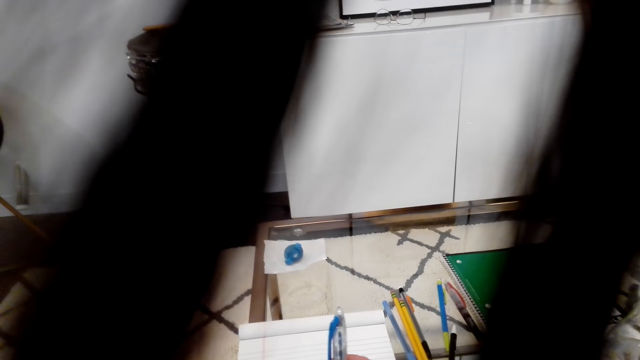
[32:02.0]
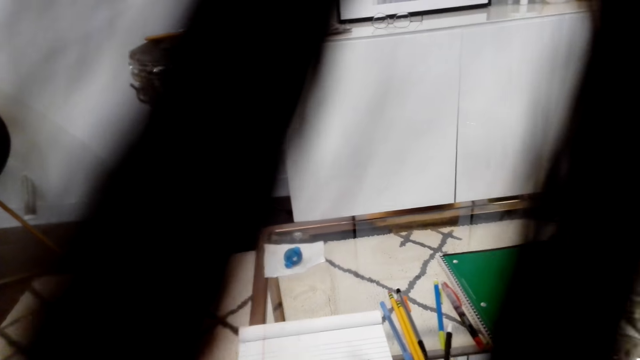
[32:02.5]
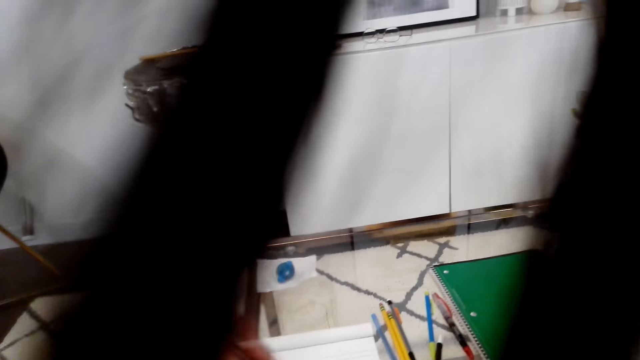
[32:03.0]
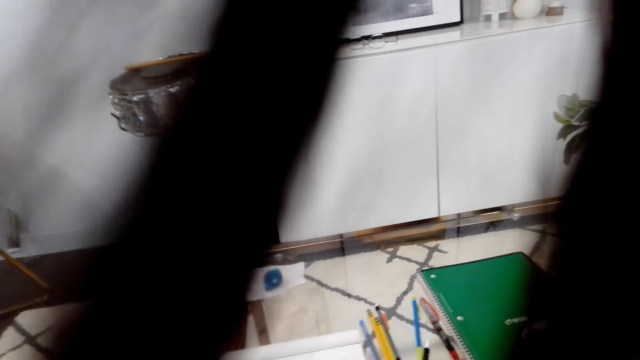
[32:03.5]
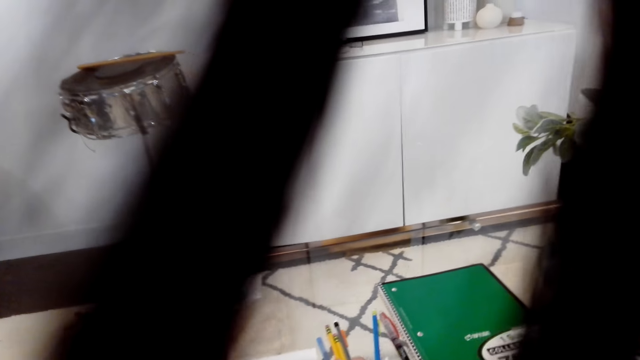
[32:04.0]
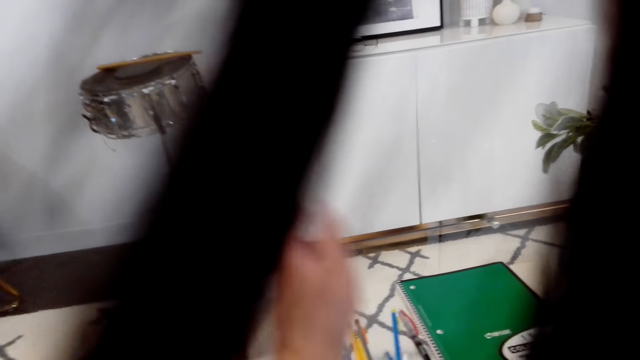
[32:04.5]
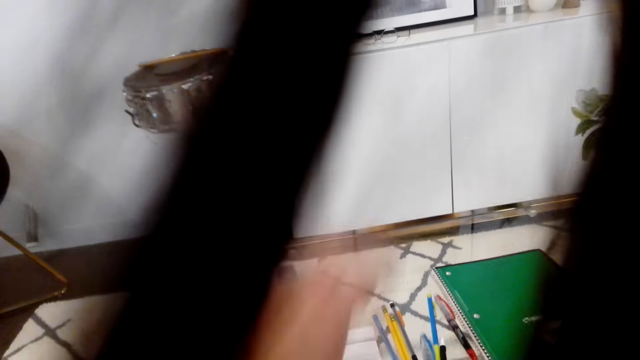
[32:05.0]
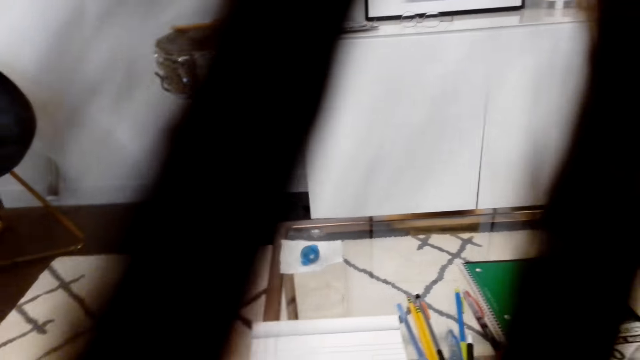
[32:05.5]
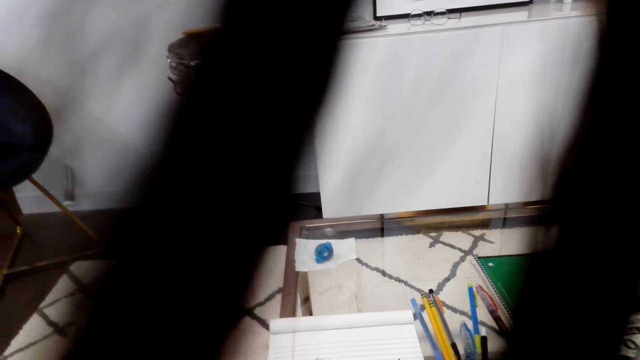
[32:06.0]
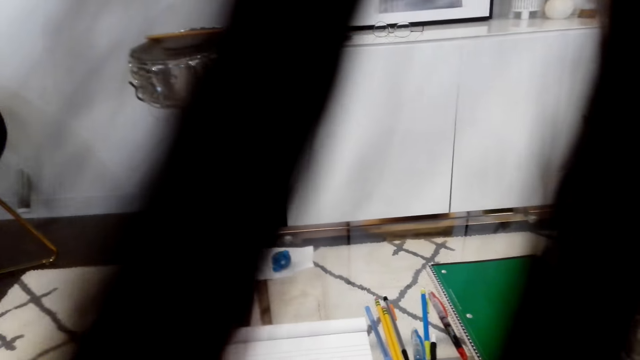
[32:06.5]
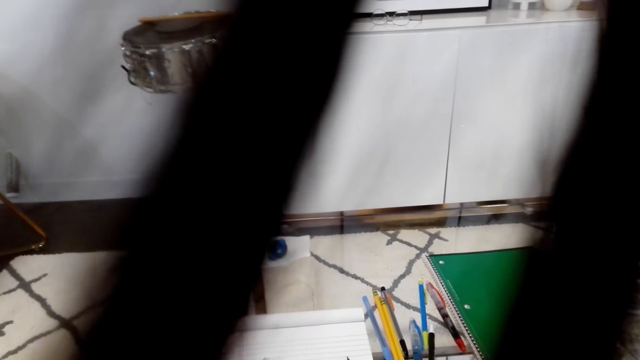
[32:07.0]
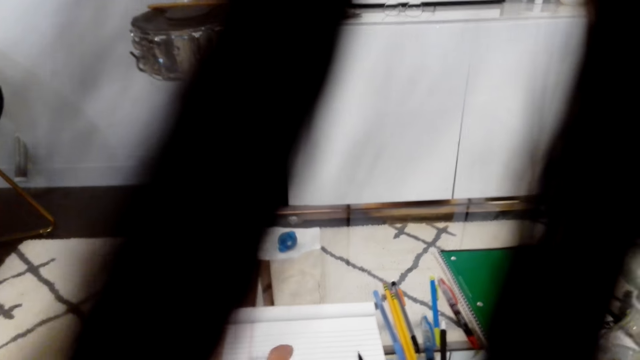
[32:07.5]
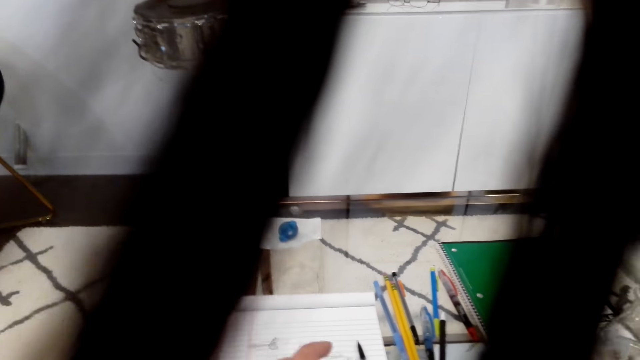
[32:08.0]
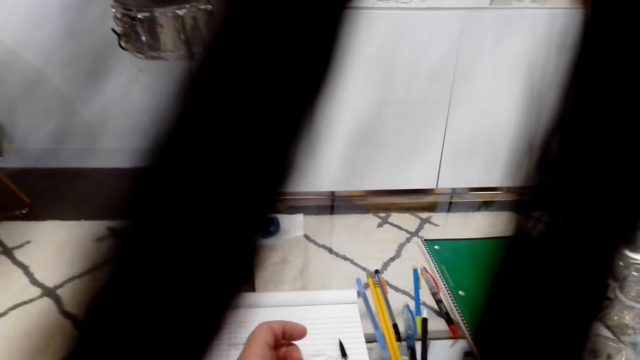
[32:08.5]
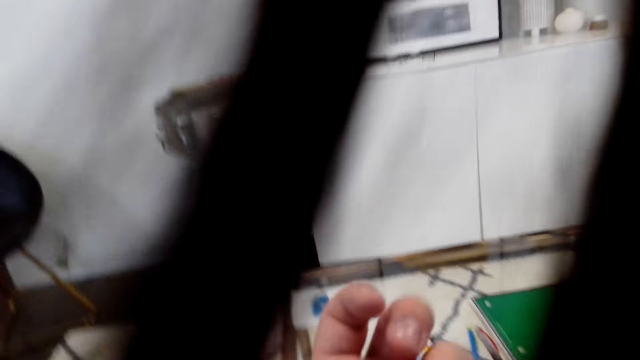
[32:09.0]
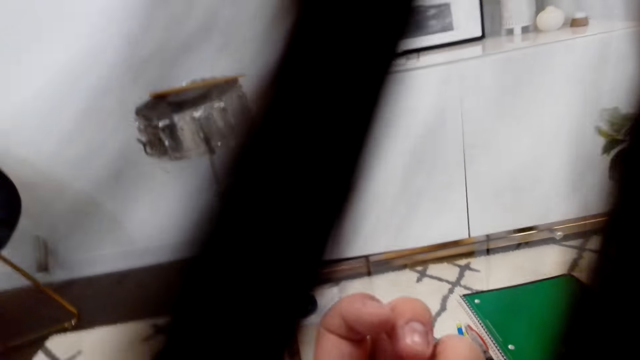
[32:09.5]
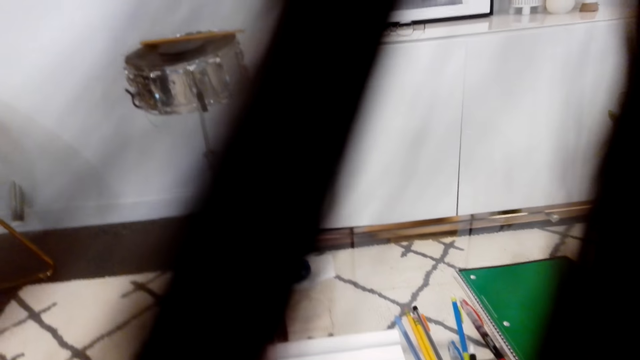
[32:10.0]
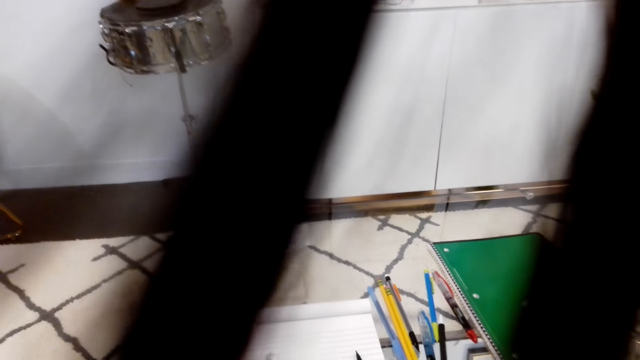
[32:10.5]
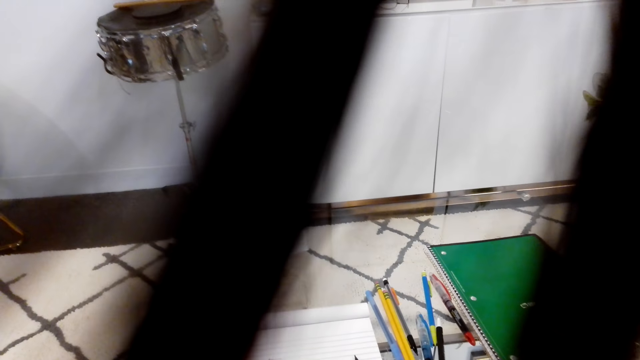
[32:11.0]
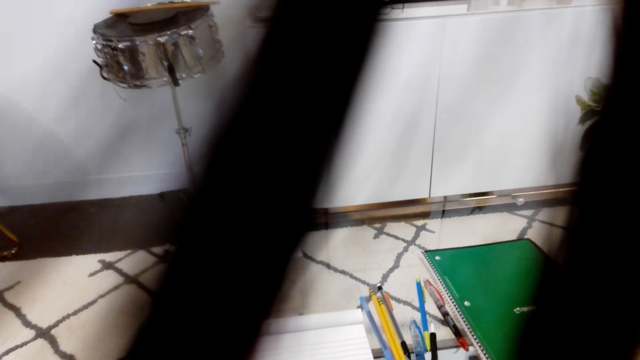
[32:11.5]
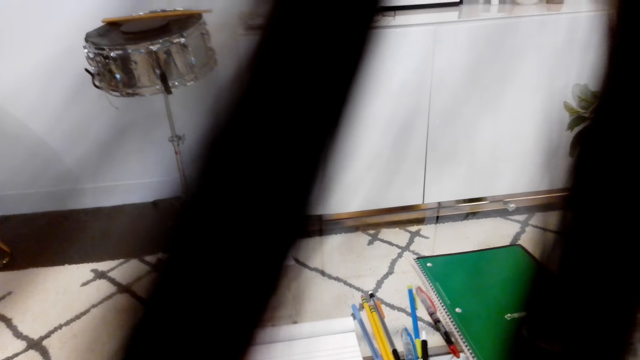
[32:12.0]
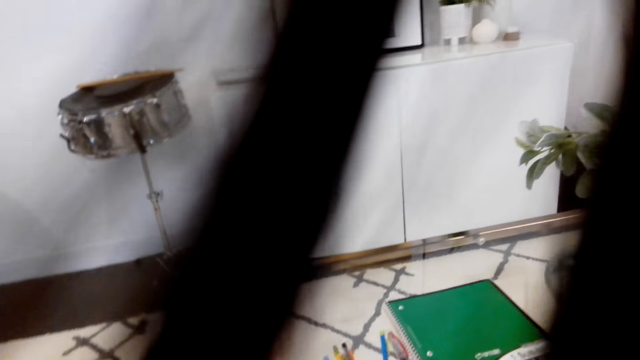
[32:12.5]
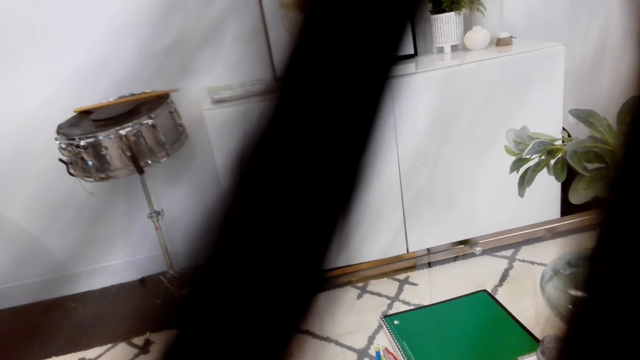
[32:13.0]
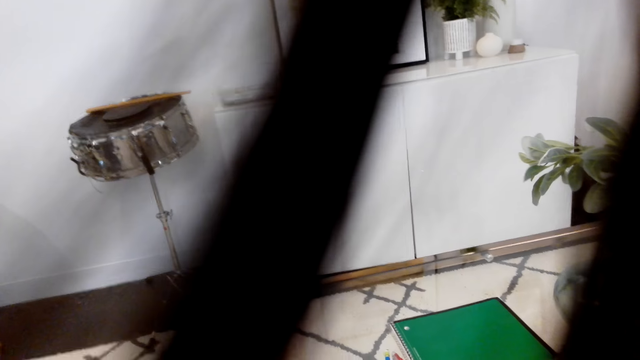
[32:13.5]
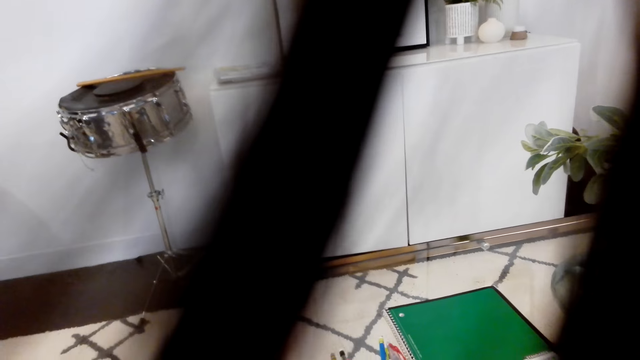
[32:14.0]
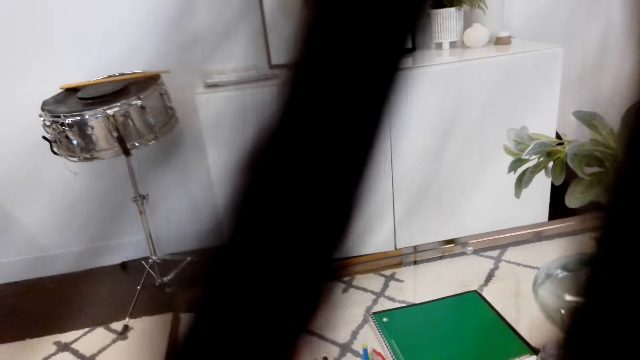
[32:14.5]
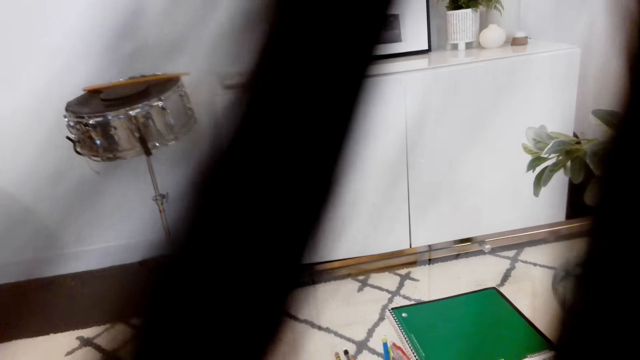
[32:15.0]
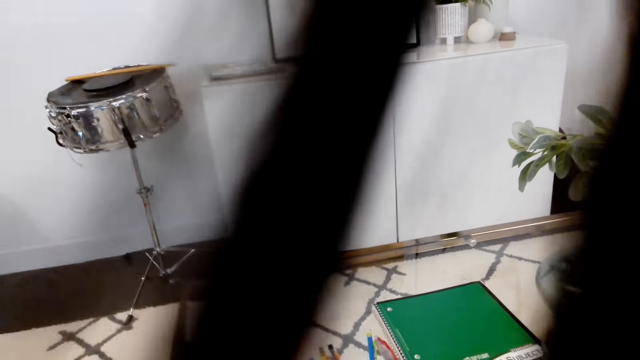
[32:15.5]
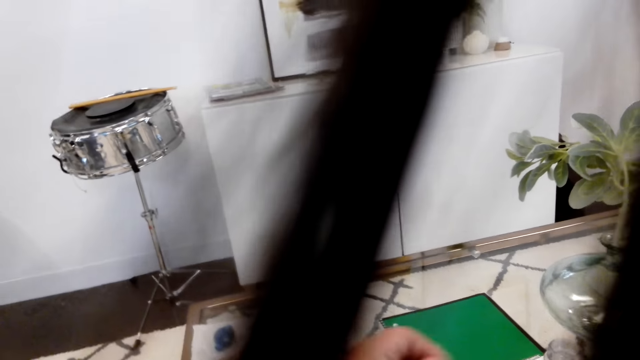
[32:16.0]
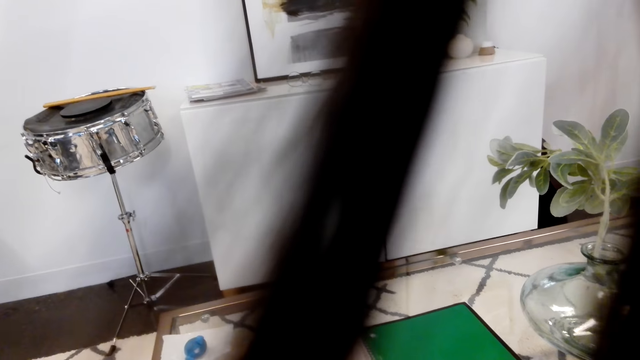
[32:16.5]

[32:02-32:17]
The camera wearer holds a pen. He examines his fingers. He looks around.

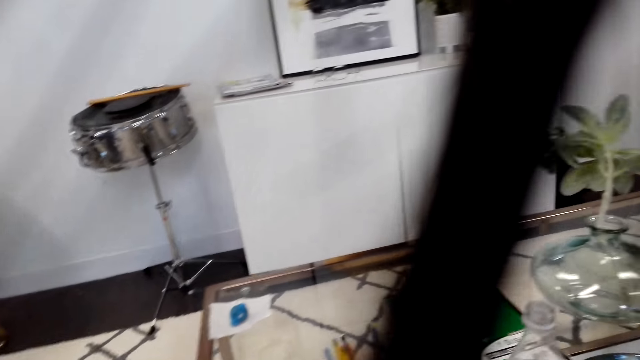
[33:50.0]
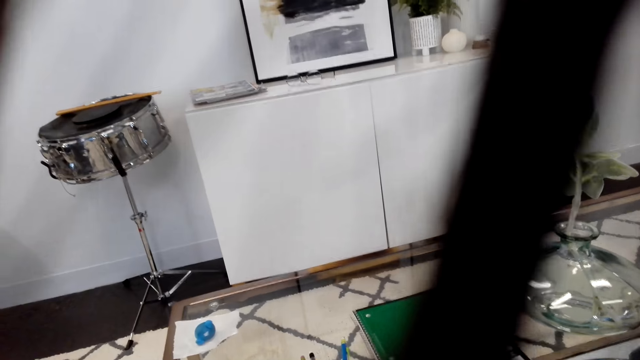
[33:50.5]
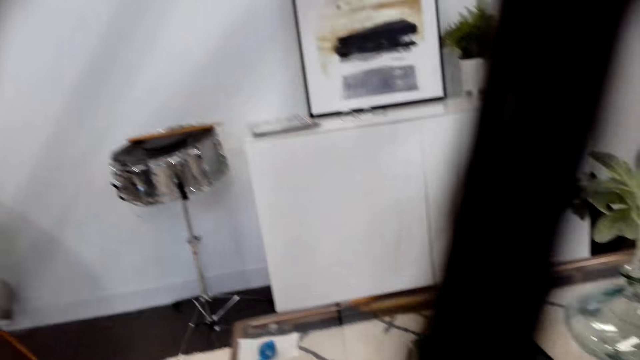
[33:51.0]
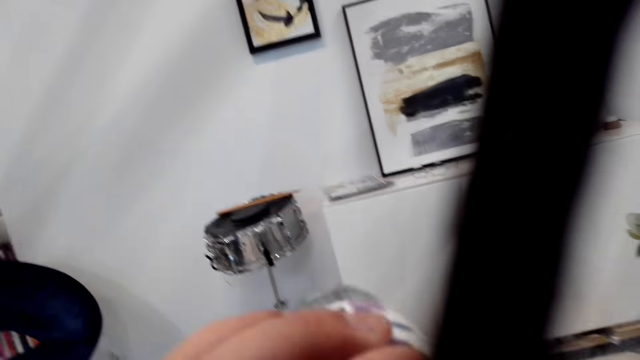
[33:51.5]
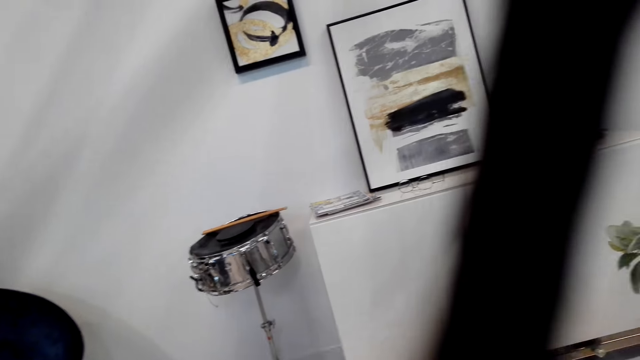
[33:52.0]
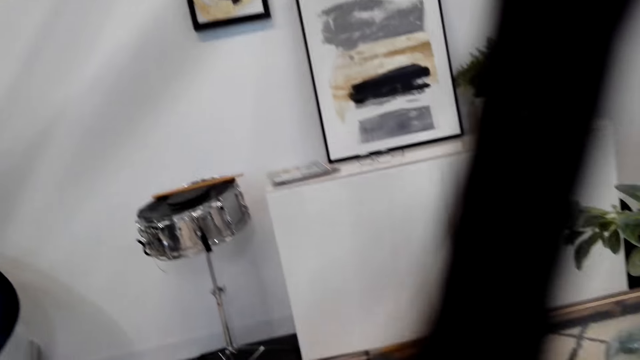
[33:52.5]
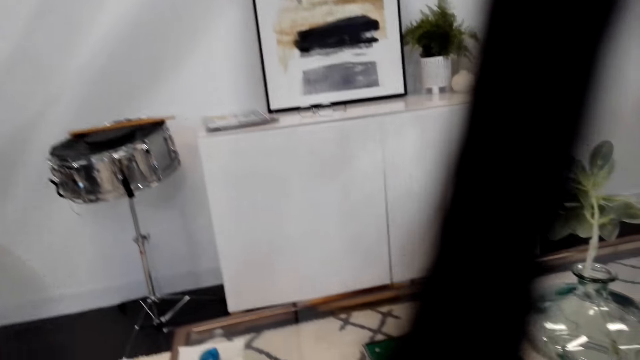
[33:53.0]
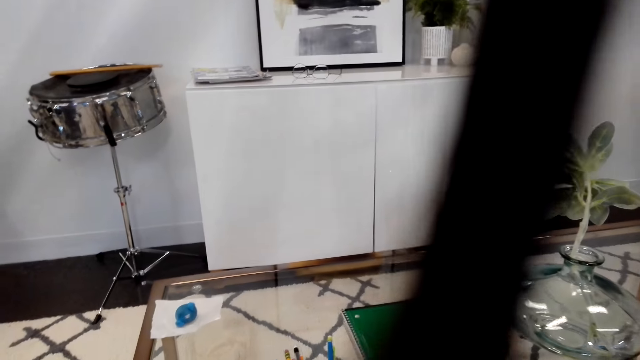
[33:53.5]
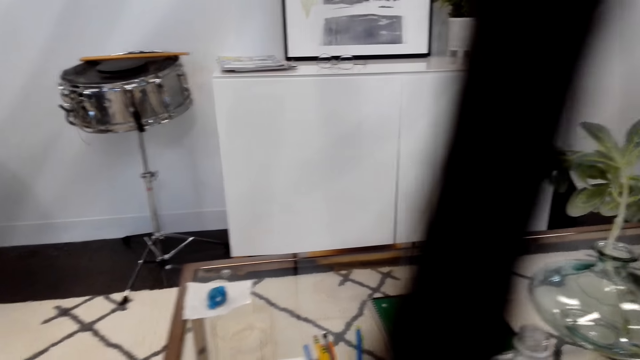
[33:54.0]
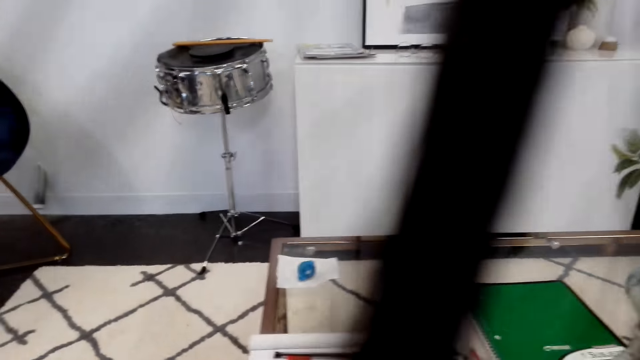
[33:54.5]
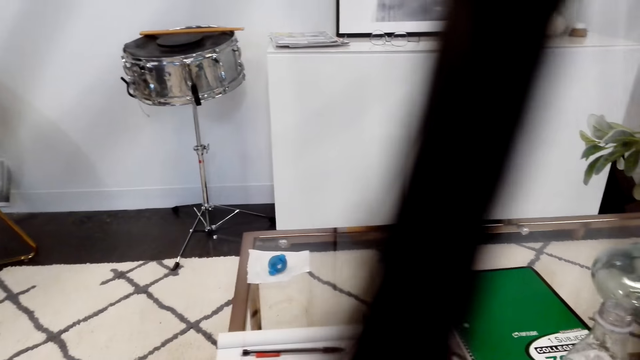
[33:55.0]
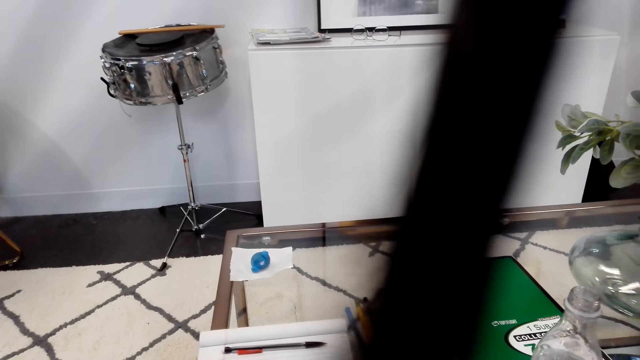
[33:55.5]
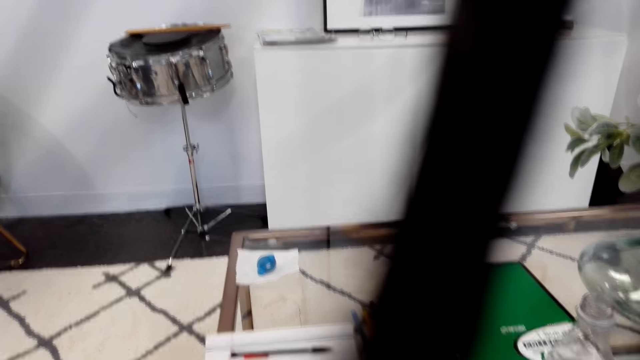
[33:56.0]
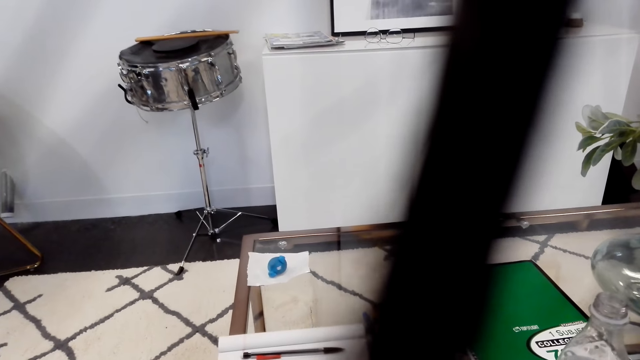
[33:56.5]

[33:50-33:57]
The camera wearer drinks from the bottle. They look around.
